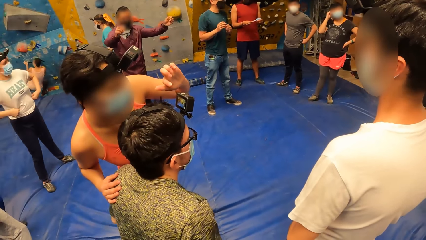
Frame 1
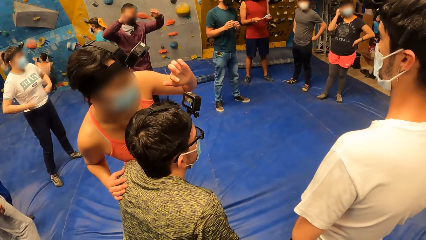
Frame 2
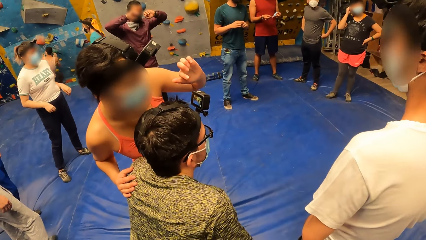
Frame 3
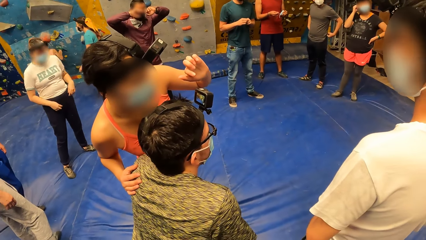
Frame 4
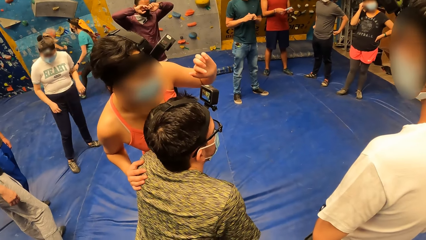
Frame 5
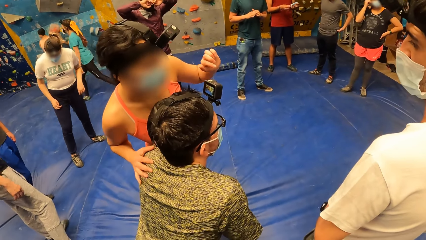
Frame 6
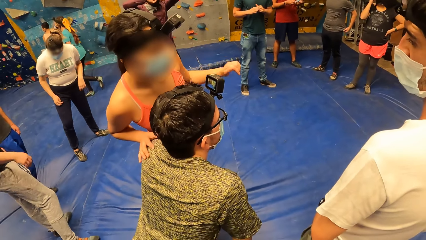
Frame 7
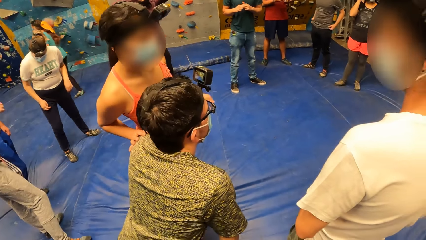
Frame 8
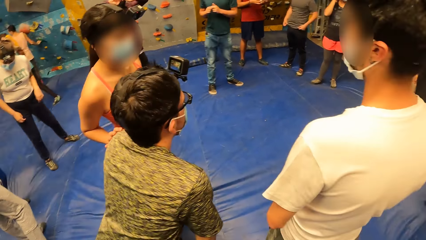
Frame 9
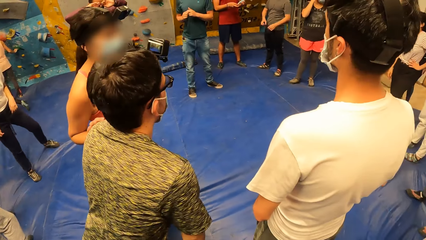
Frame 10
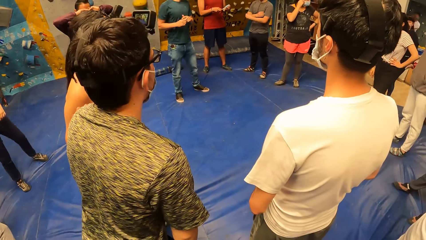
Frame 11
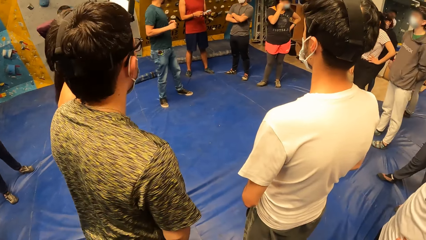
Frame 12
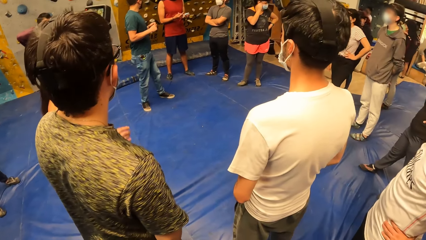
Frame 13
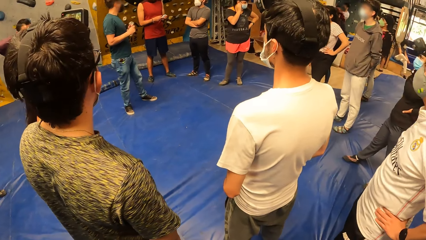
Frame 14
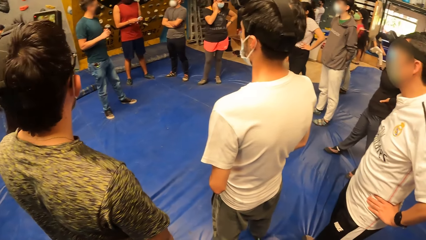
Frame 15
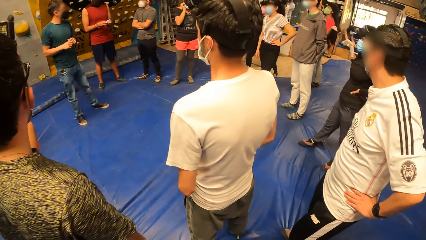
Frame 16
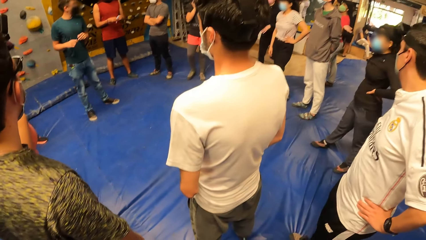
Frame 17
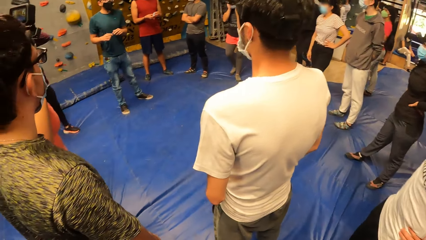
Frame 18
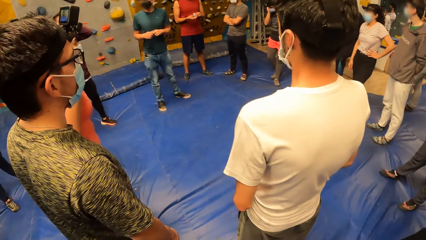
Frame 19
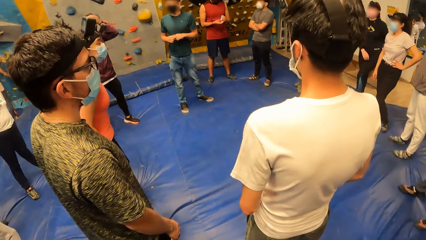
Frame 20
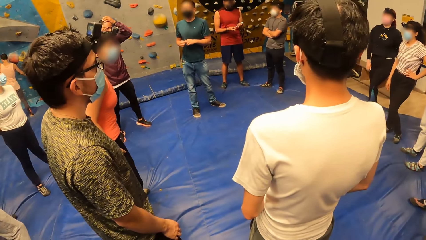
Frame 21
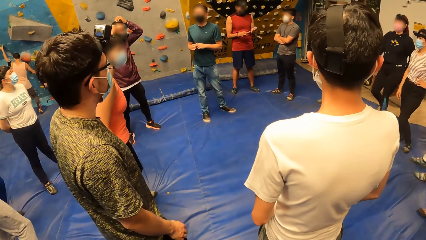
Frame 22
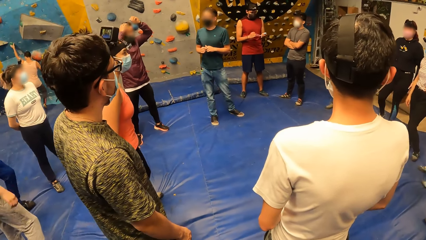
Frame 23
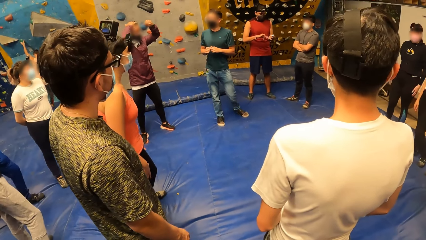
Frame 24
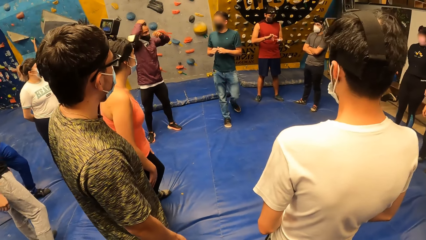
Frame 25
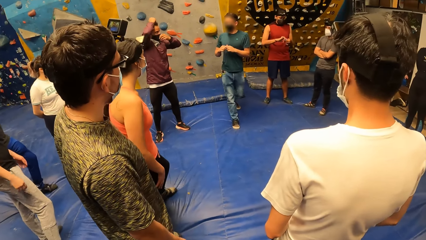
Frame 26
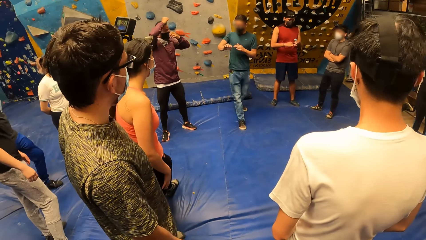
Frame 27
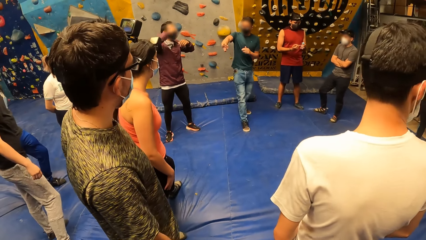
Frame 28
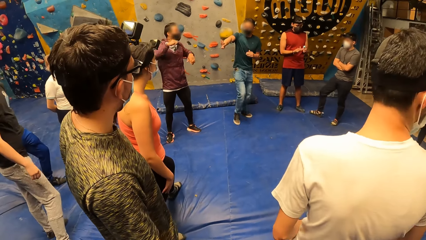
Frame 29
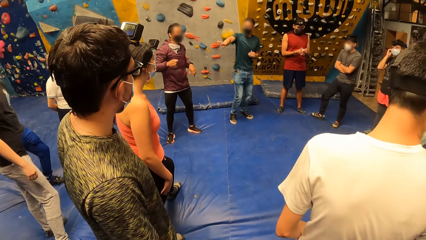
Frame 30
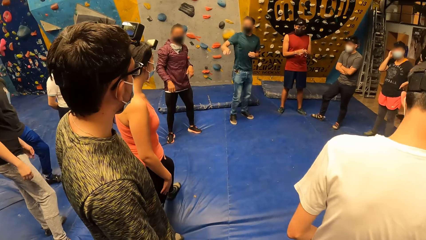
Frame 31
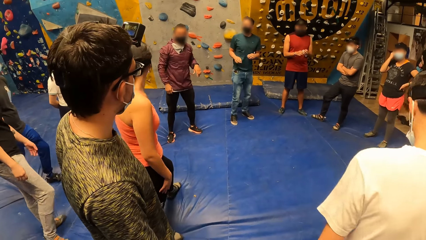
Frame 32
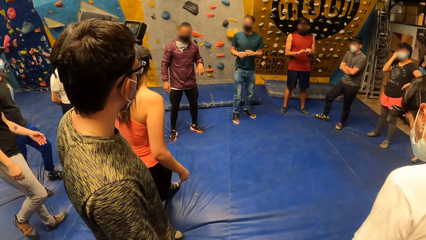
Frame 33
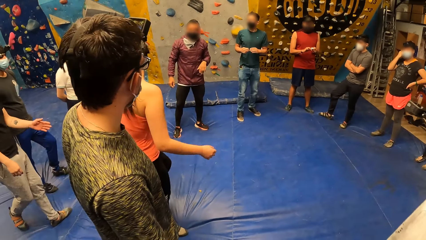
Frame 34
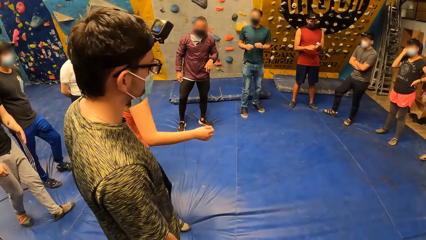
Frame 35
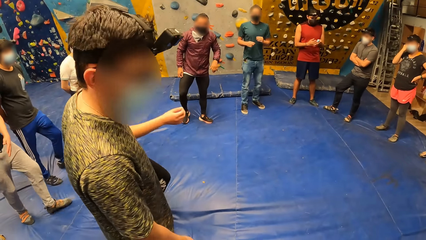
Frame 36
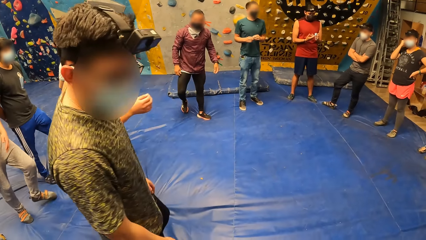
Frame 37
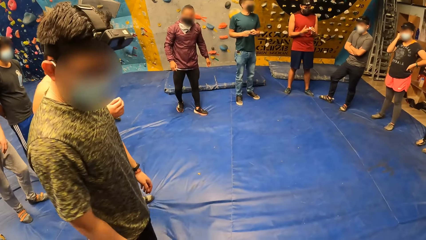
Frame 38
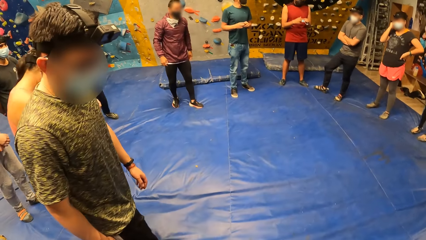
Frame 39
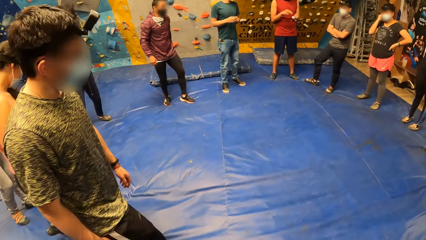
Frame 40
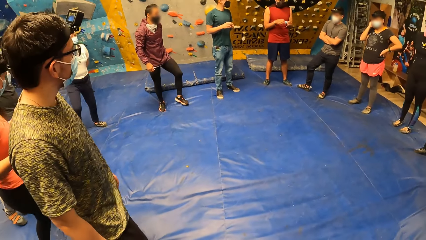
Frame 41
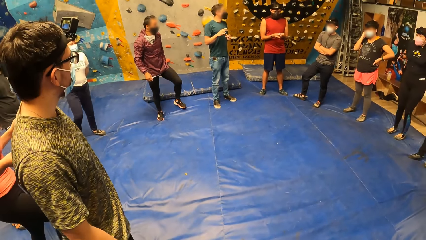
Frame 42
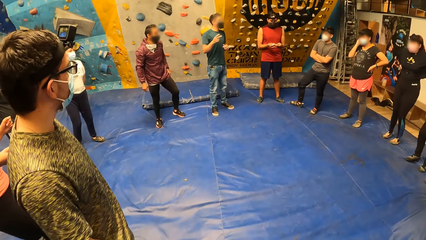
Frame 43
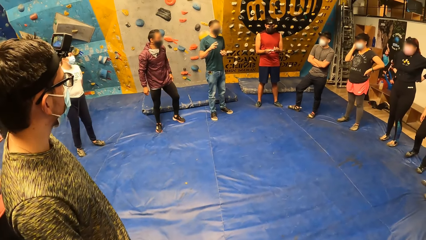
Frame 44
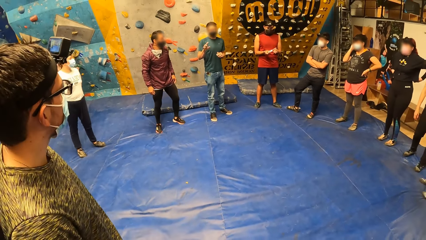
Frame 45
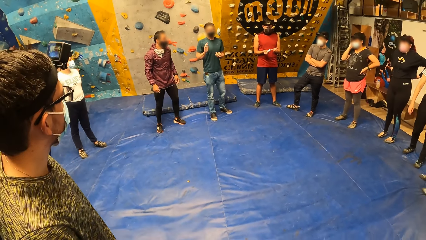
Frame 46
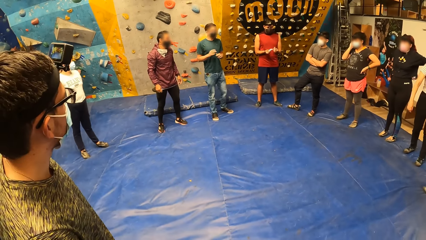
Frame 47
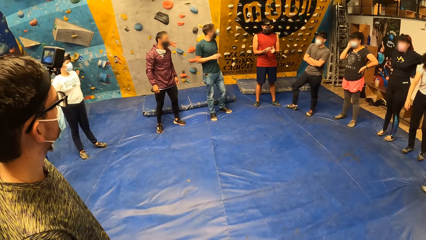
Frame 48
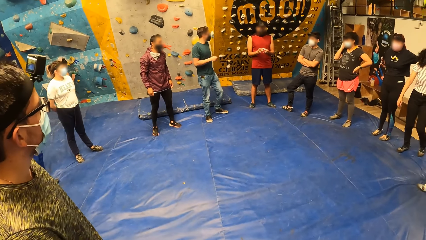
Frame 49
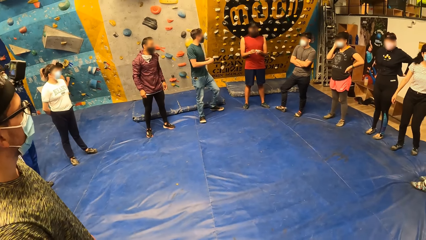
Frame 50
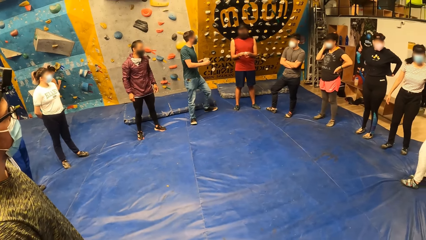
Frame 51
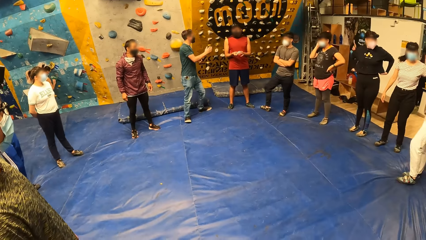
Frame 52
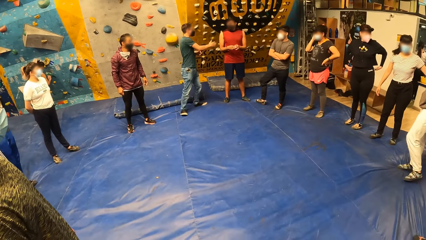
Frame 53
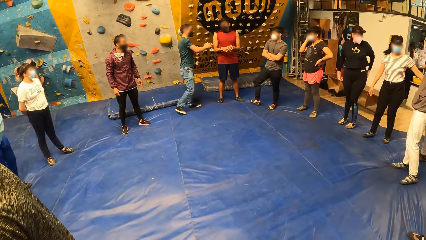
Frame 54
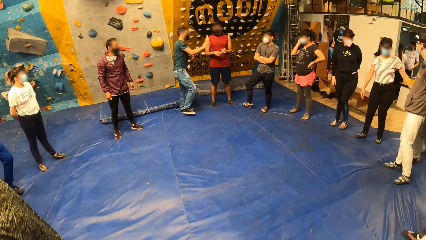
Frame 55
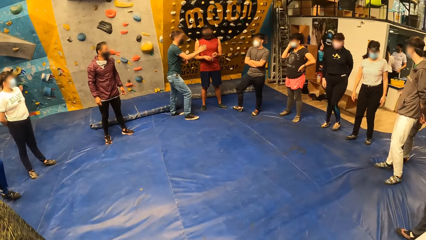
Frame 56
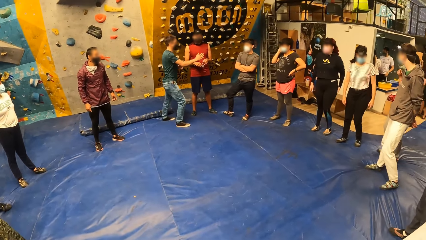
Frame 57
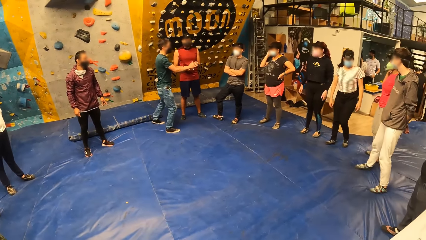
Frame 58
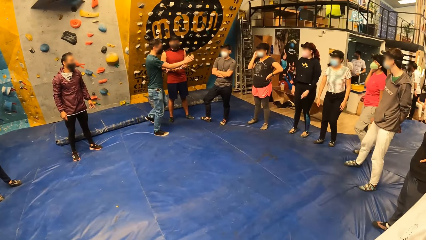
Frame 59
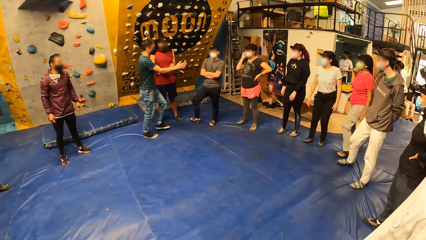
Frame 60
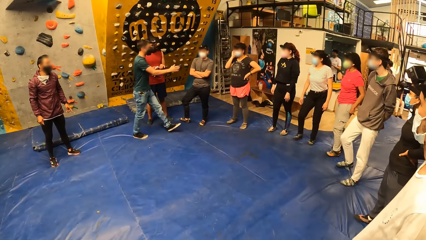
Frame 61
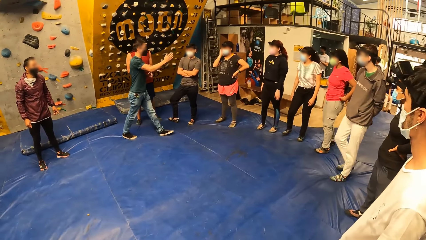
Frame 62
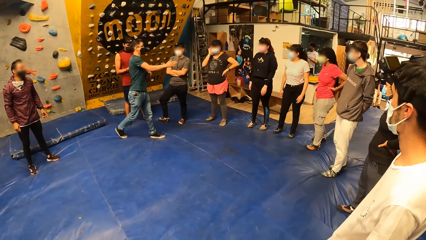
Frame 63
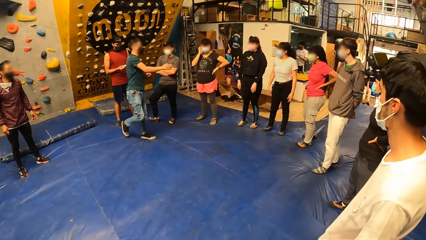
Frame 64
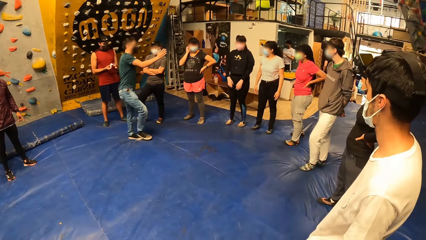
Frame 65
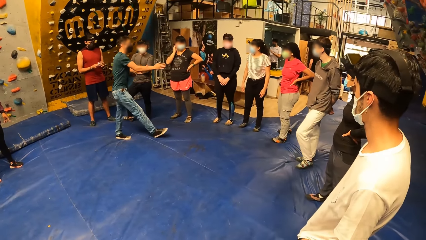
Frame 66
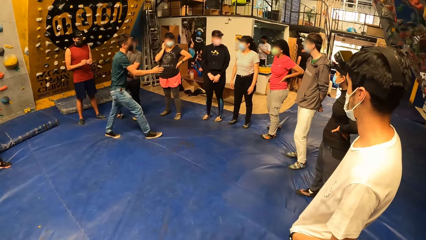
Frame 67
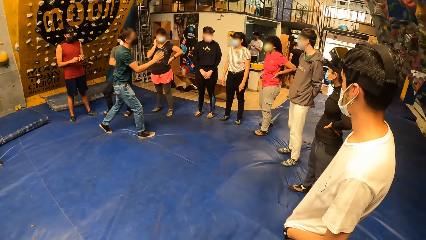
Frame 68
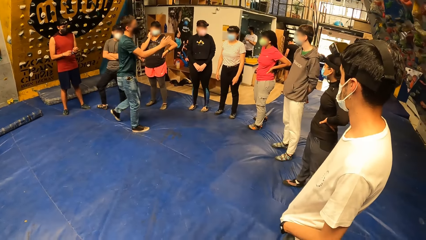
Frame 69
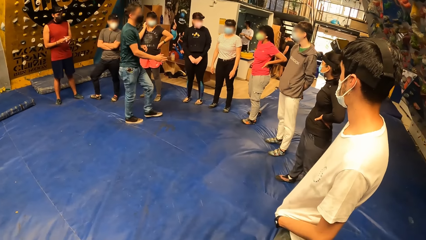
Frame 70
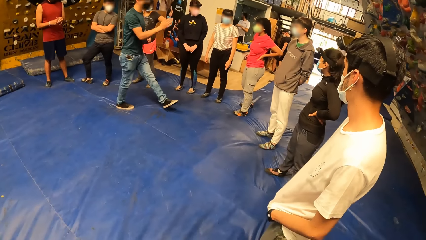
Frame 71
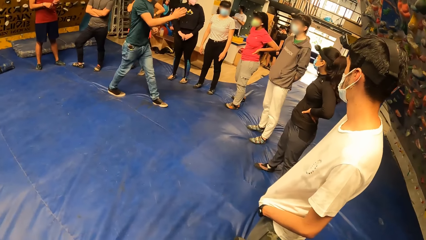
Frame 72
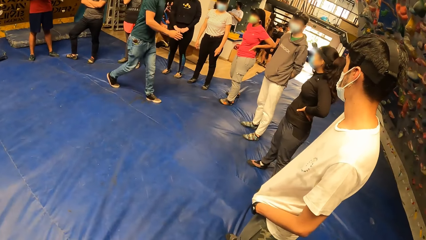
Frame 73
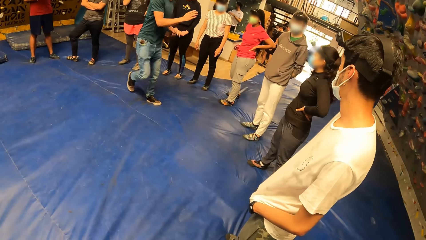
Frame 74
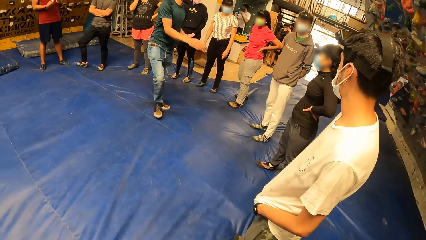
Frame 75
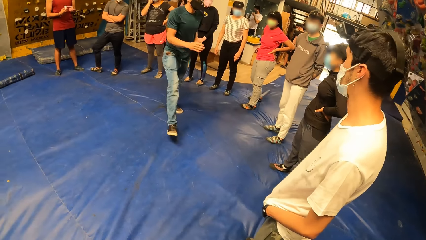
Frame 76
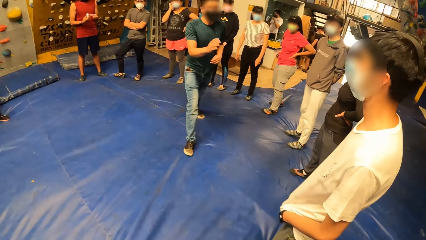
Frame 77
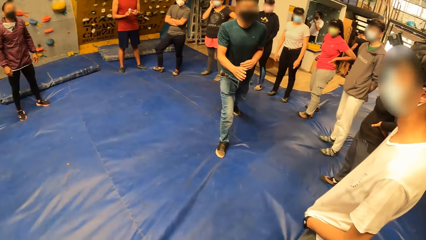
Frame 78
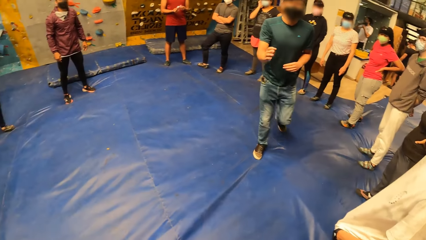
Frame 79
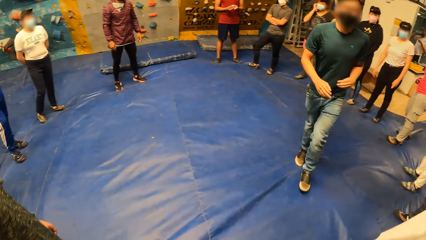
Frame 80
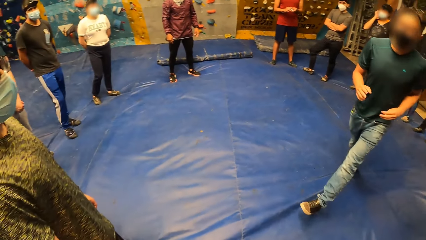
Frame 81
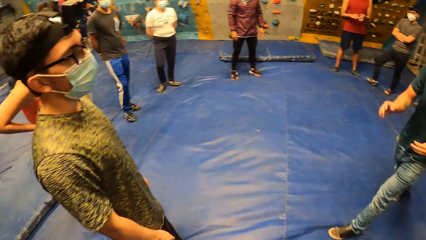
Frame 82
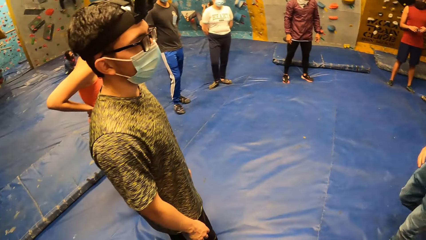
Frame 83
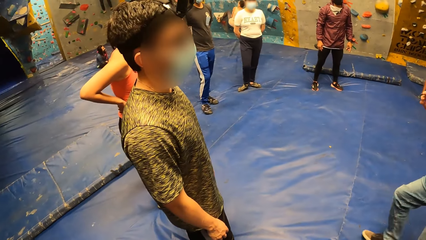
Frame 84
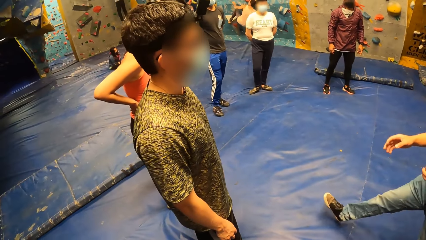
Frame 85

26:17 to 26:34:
The camera wearer looks at a woman. A man interacts with the camera wearer and a group of people. The camera wearer looks at another man. They move backwards. The other man converses with a team and walks around the team.
